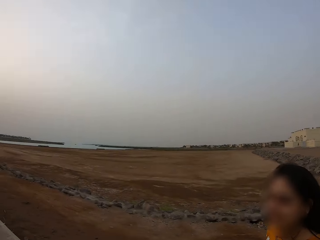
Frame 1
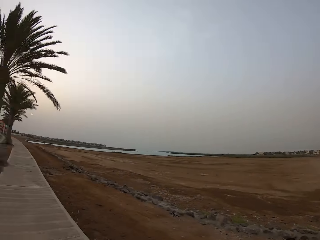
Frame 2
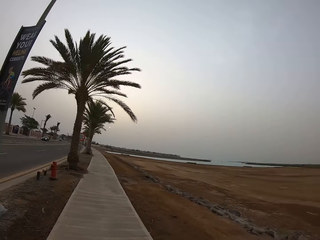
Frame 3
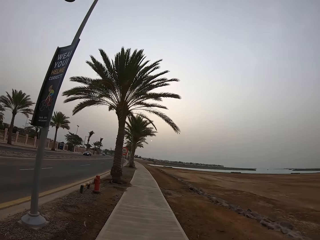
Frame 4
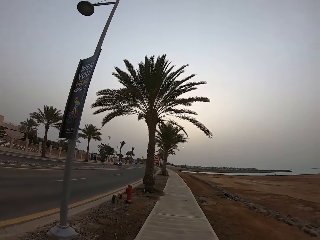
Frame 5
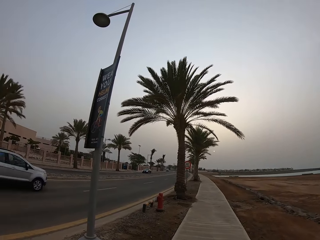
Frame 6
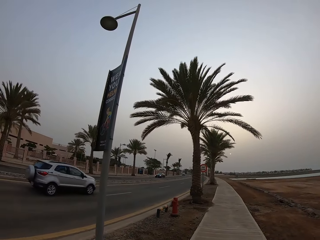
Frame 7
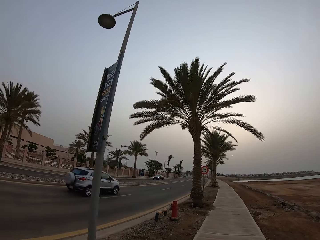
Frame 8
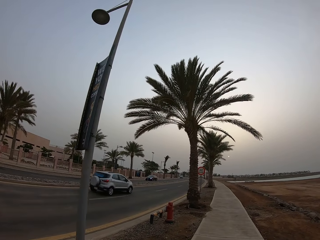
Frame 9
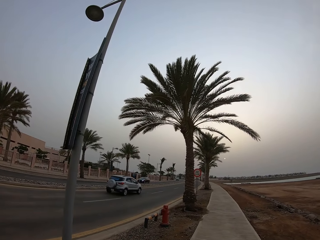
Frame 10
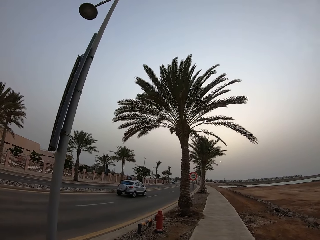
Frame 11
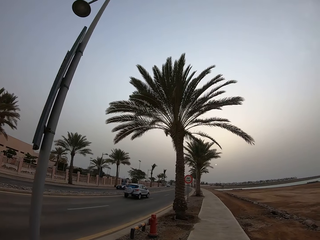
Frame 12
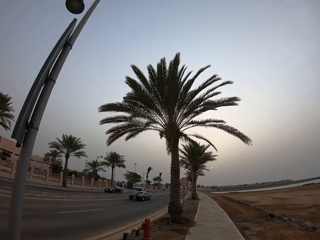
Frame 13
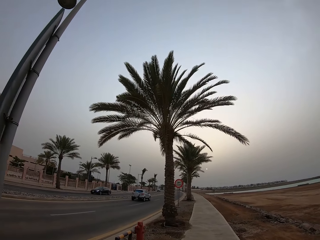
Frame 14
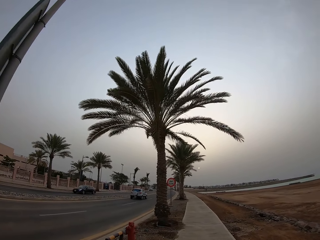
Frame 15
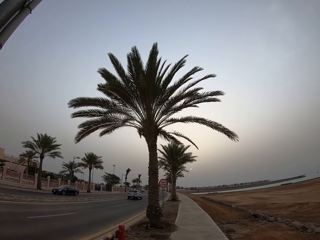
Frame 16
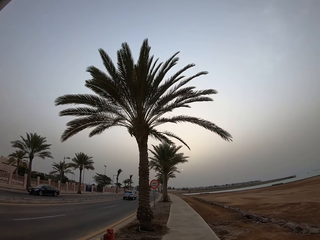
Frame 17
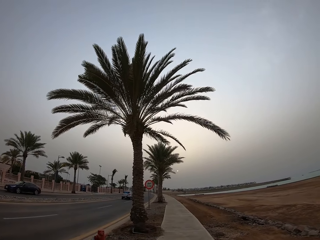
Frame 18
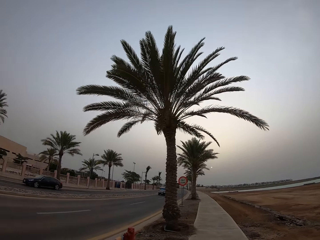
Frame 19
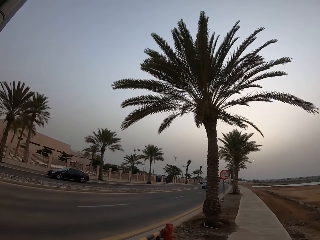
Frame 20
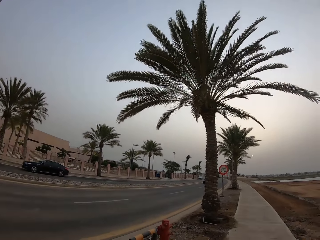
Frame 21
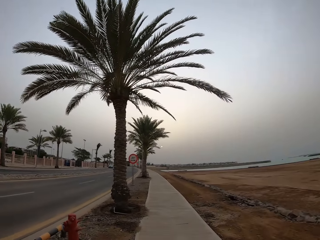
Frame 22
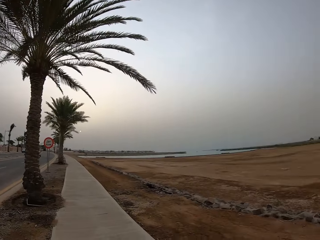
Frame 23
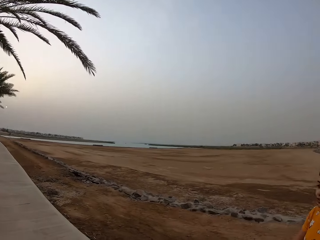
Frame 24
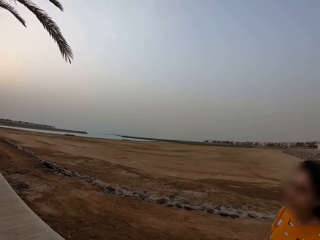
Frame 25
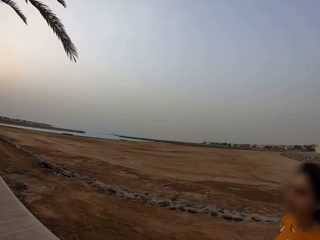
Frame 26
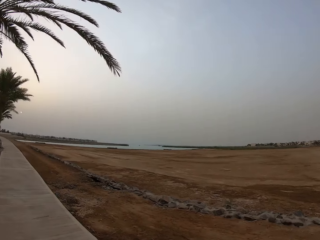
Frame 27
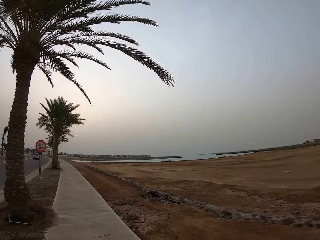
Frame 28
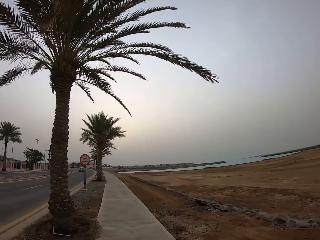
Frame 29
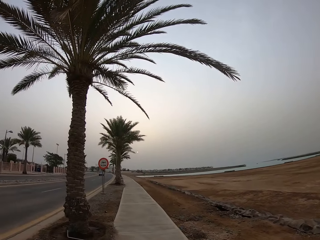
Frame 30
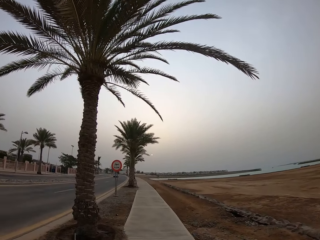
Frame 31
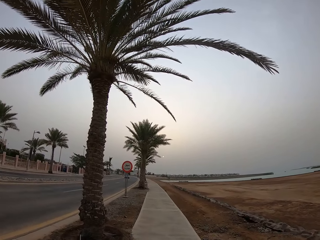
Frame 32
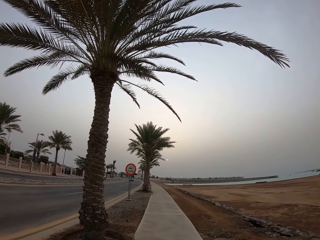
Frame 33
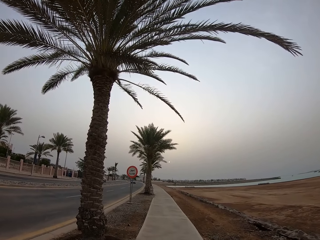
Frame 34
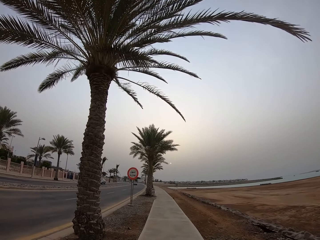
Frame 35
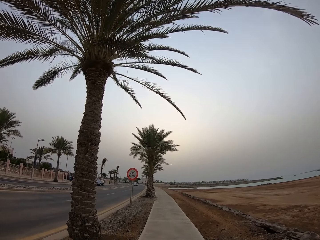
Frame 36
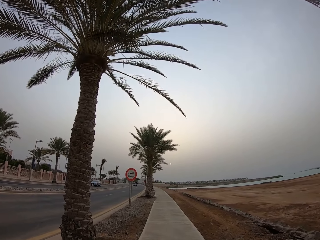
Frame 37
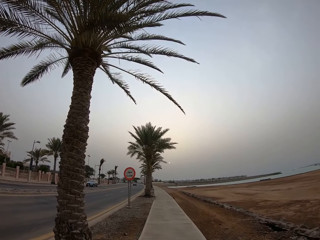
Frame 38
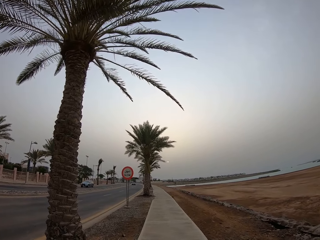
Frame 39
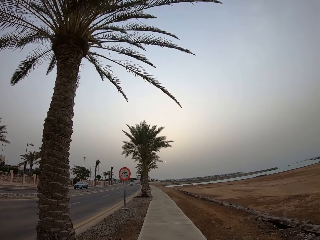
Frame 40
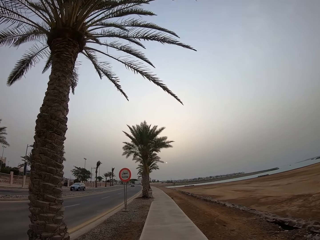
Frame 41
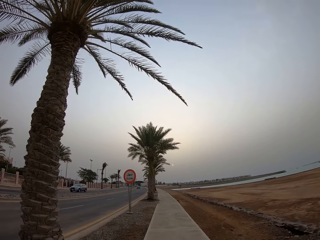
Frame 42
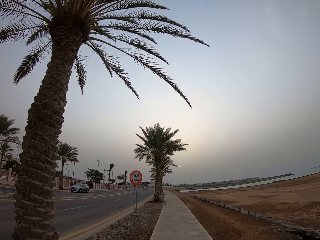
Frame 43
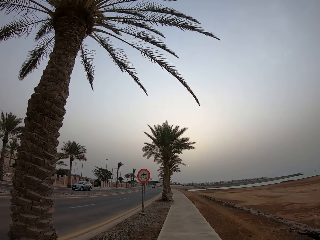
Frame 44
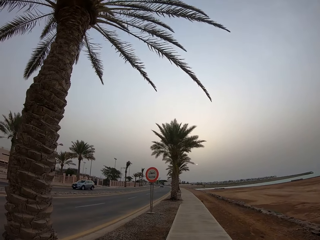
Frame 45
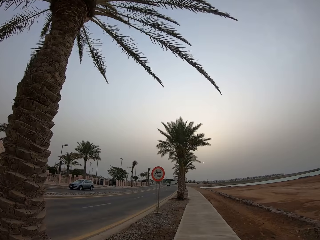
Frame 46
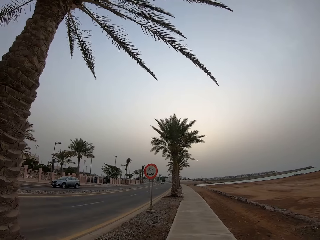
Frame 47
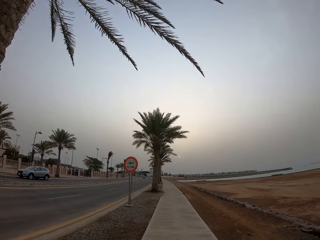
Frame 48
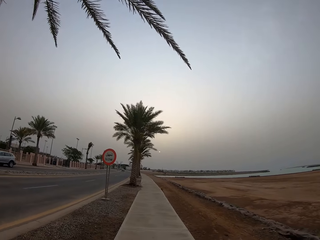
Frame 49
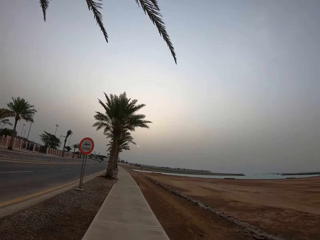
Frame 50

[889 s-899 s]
The camera wearer walks along the sidewalk. They look at the vehicles. They look around. They look at a lady. They walk along the sidewalk.

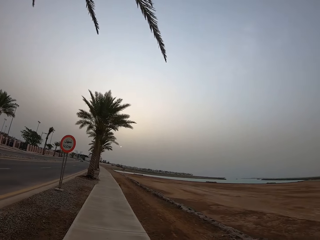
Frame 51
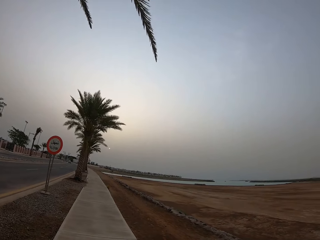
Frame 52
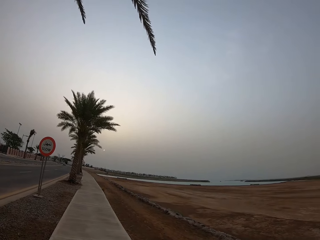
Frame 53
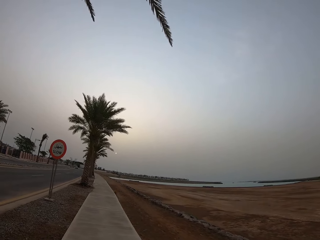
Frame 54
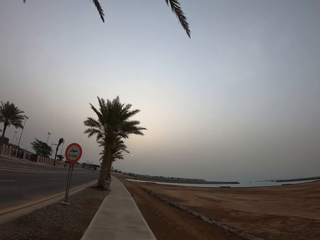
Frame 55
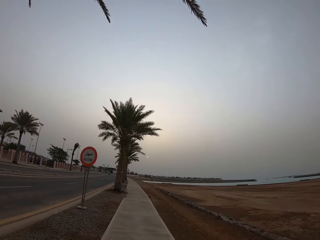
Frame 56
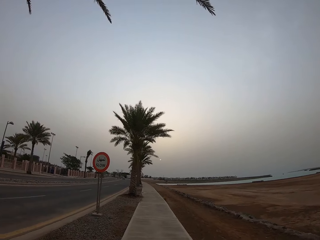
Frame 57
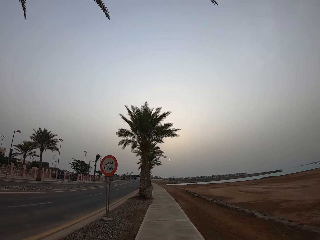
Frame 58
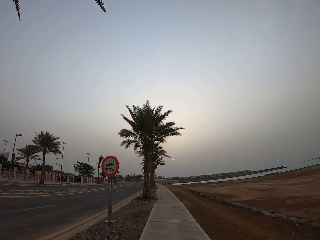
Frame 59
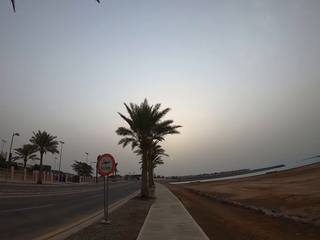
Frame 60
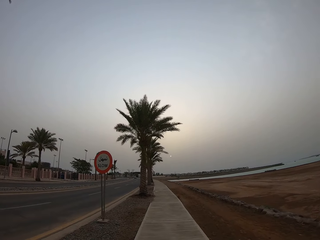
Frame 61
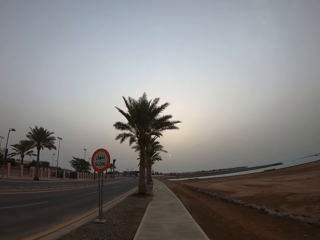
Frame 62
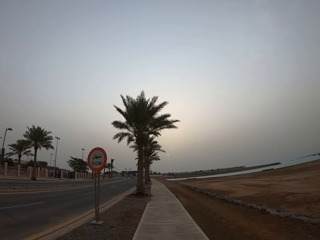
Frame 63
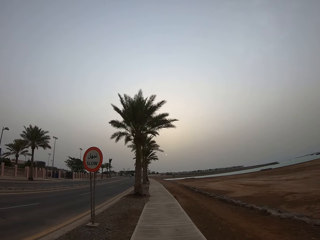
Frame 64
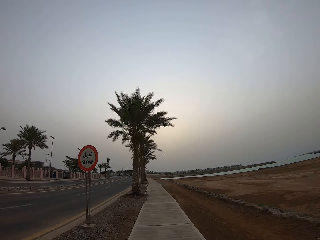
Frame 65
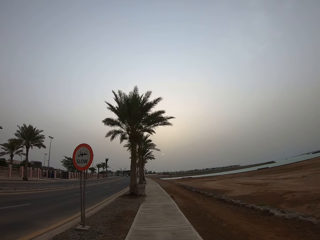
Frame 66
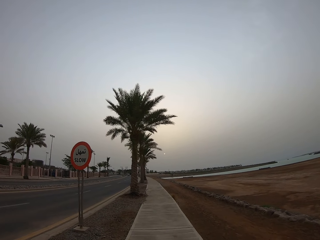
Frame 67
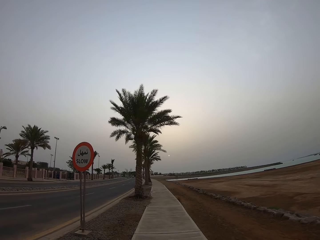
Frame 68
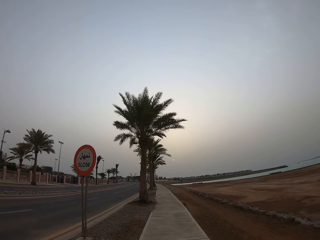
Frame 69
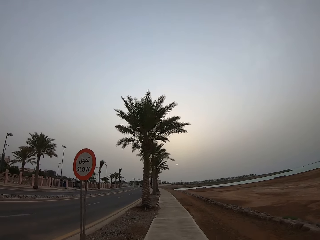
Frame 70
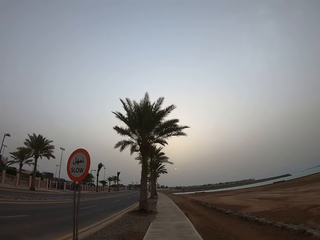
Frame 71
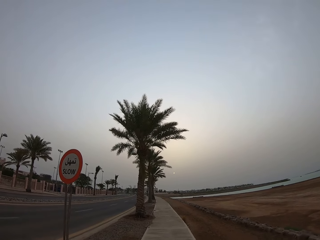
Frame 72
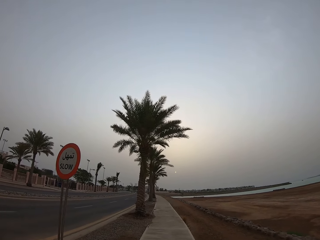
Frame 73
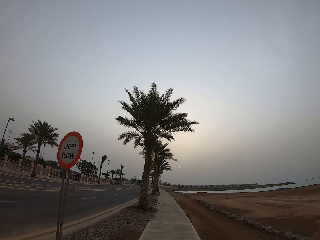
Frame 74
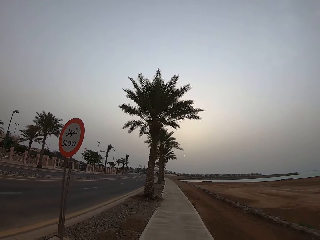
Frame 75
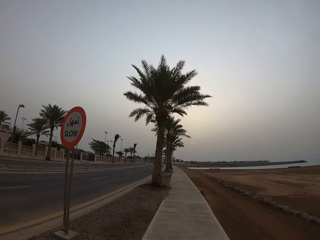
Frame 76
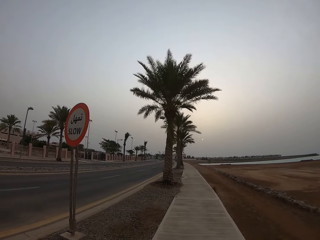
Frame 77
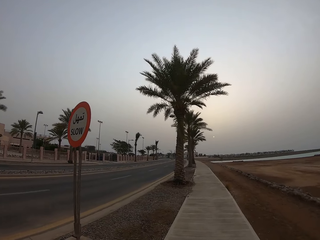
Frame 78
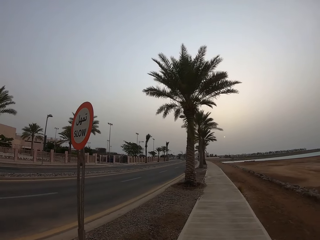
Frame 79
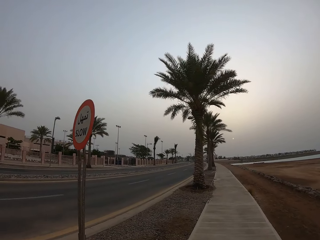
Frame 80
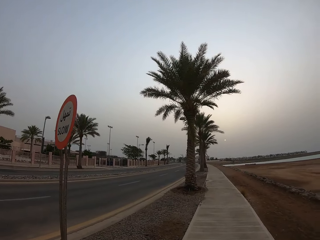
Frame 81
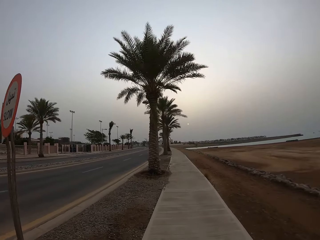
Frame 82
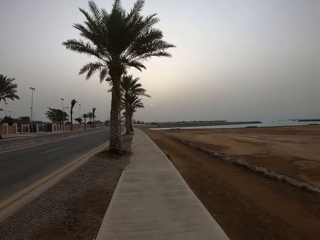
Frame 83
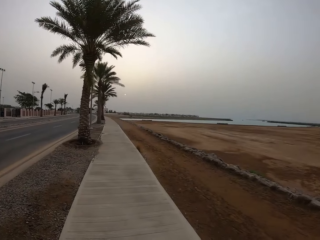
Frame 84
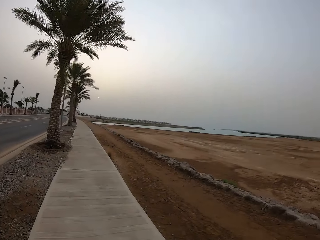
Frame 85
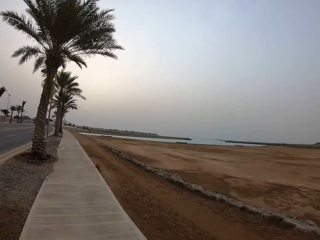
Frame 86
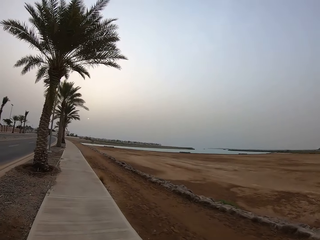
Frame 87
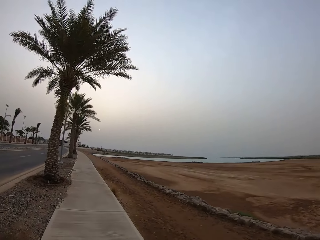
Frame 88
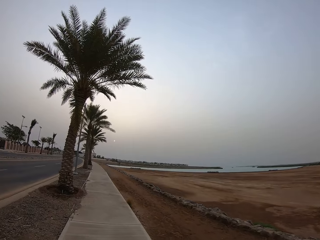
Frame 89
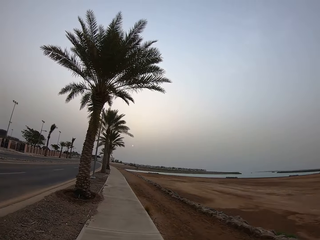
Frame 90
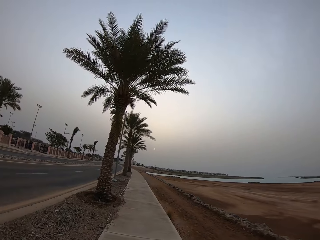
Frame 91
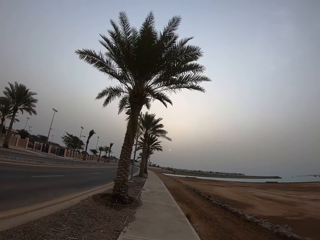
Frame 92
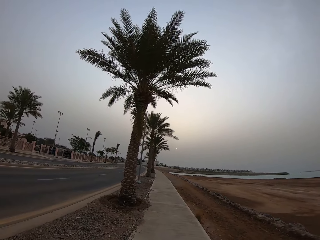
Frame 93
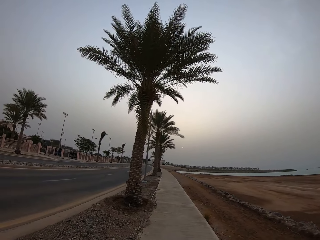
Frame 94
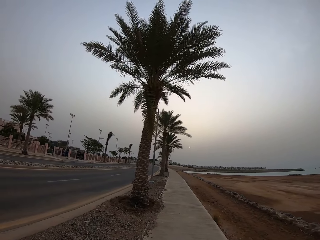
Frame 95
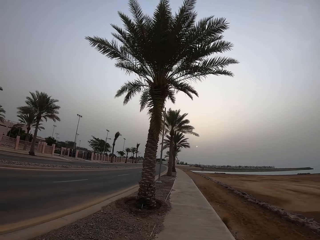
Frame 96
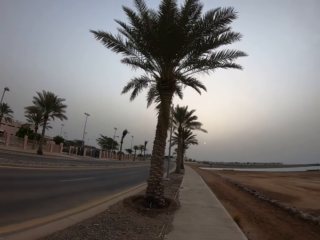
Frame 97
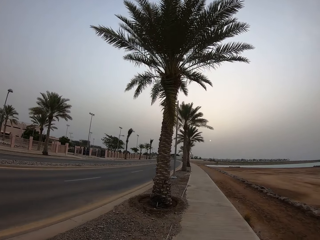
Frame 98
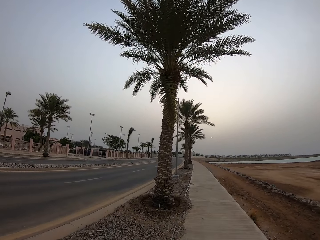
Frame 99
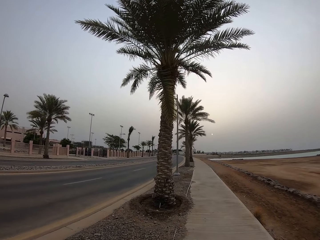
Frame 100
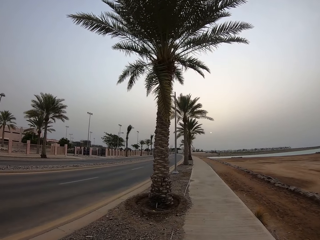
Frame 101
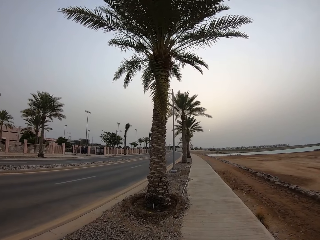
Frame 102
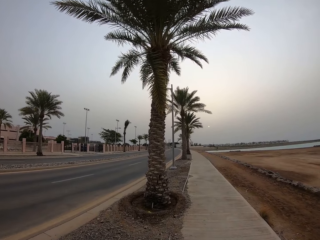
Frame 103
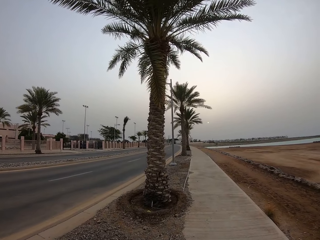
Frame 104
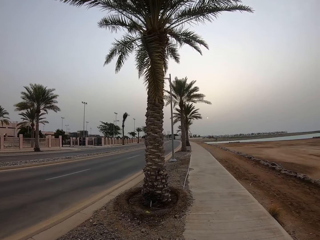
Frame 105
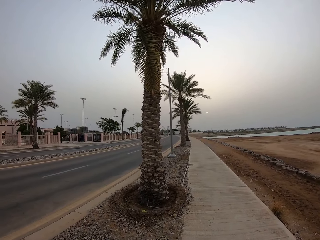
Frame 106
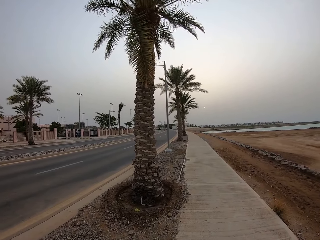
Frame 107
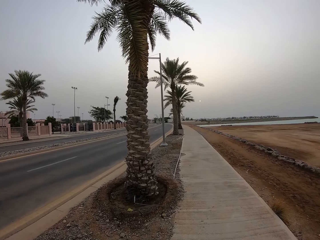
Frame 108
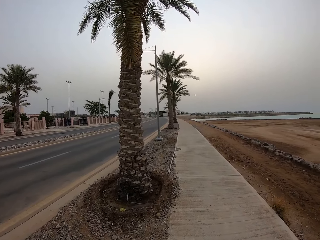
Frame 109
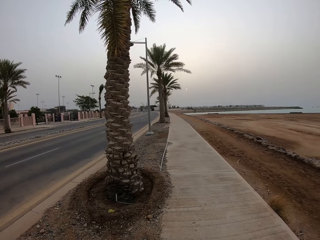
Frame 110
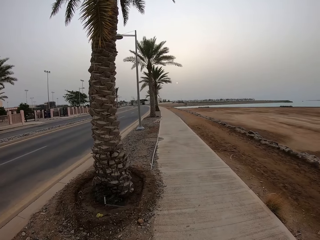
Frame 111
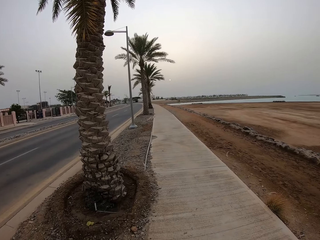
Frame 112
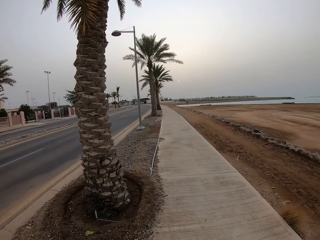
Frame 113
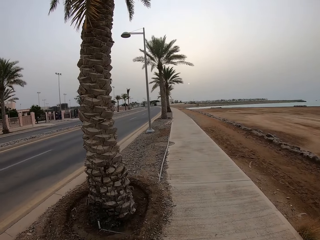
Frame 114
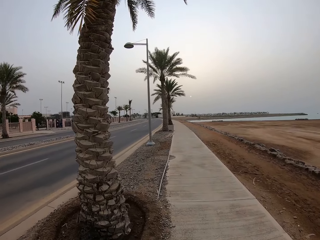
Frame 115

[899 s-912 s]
The camera wearer looks at the traffic sign.
